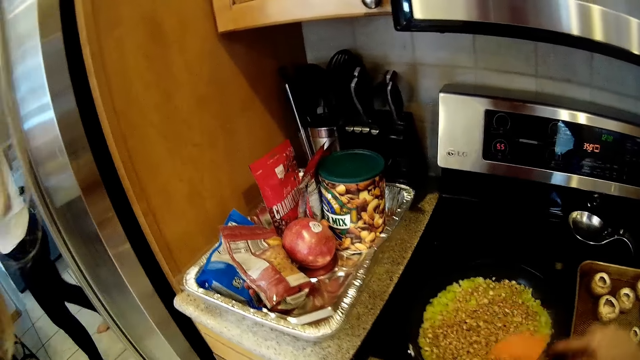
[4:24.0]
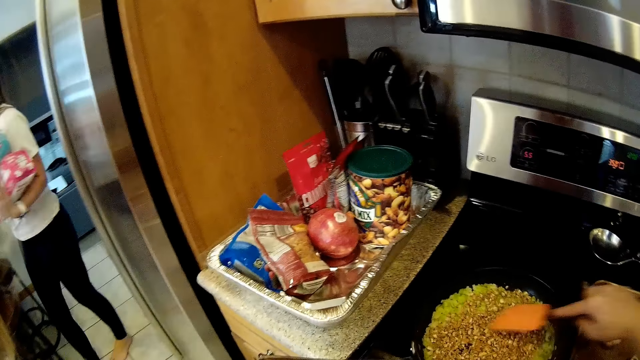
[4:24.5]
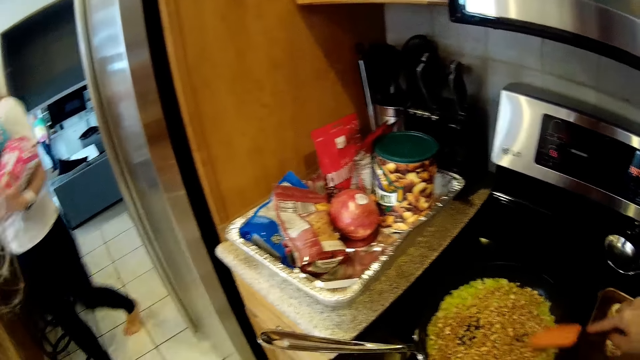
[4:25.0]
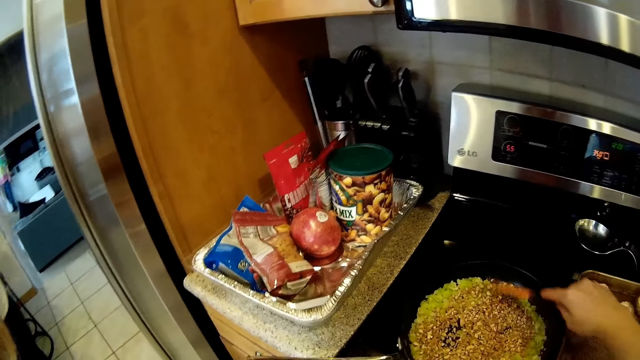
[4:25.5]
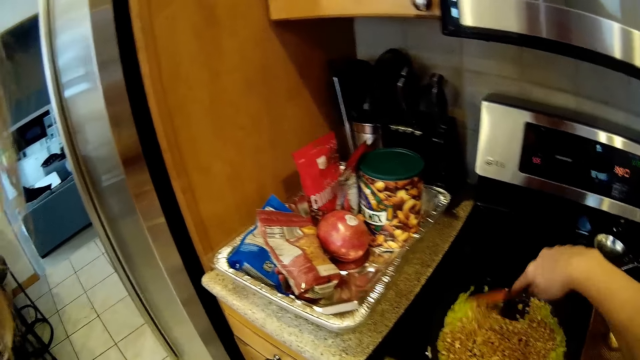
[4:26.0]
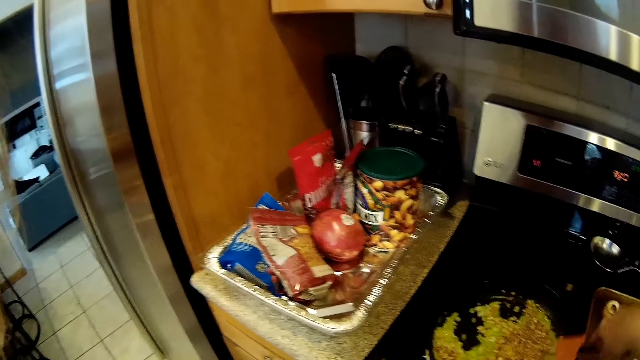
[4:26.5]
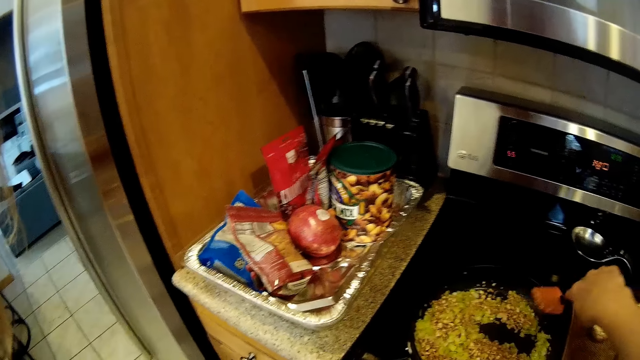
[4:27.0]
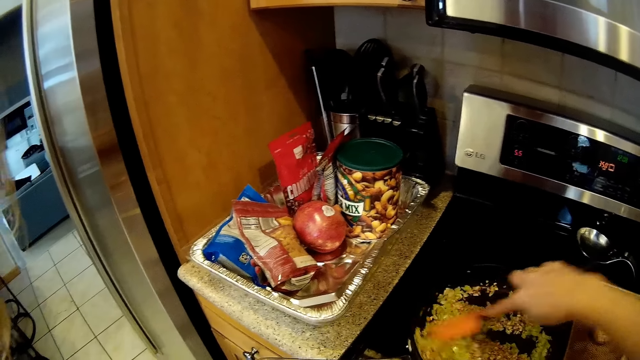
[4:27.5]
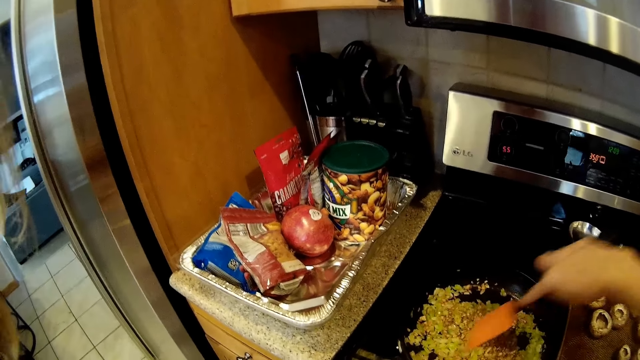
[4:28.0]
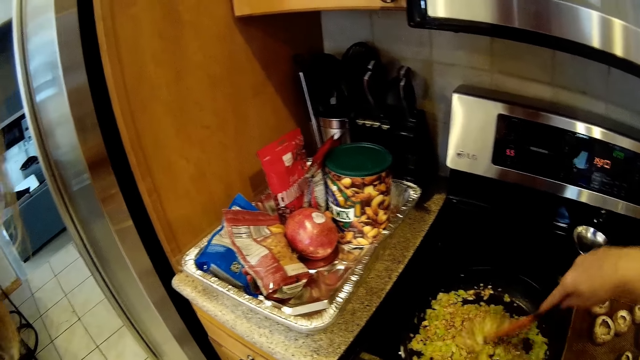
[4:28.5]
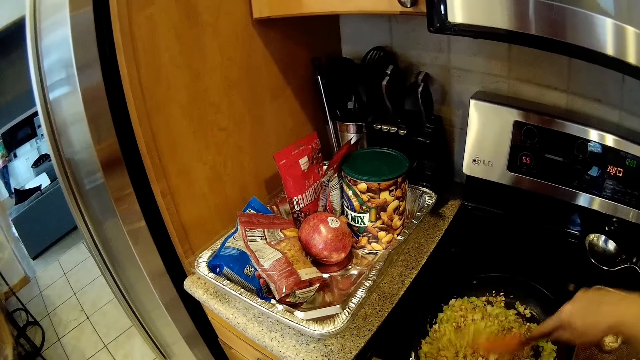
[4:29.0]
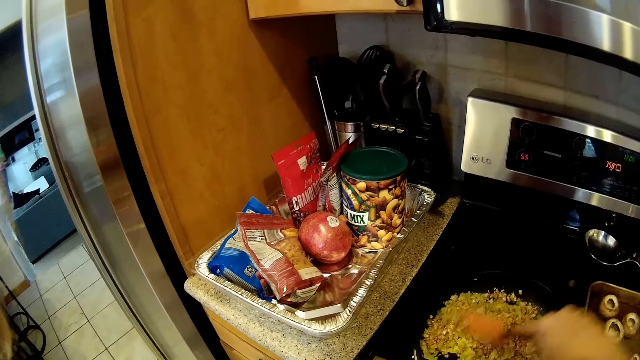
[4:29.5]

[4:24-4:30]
A woman walks into the kitchen with packs of tissue in both hands.

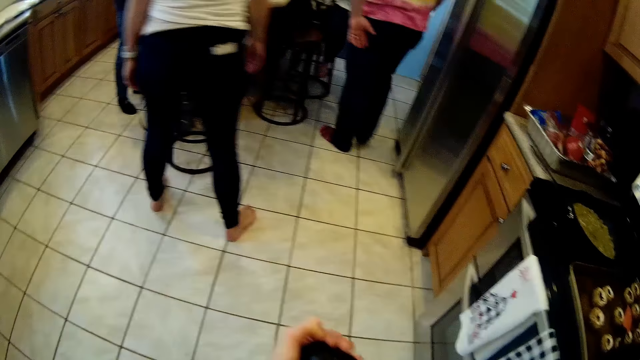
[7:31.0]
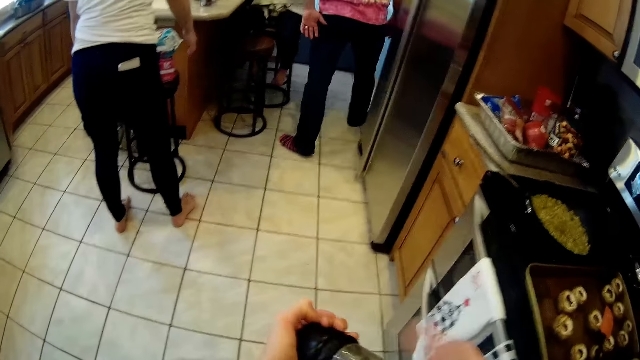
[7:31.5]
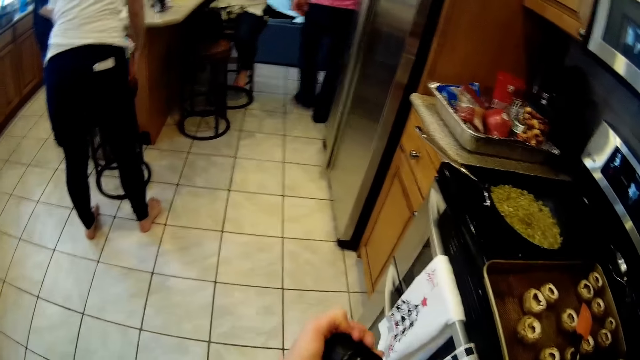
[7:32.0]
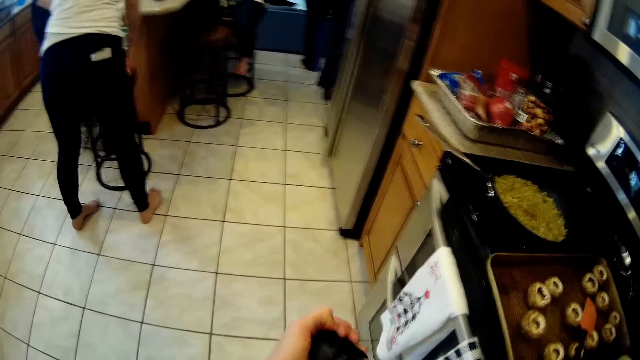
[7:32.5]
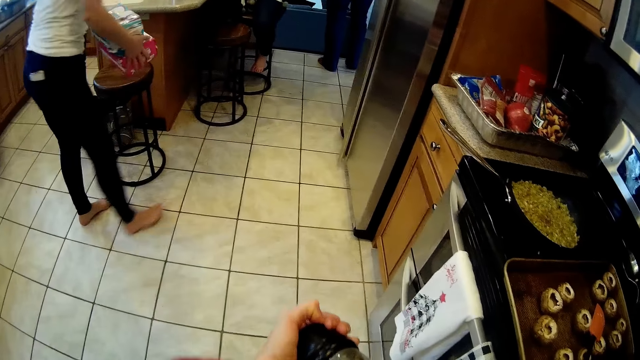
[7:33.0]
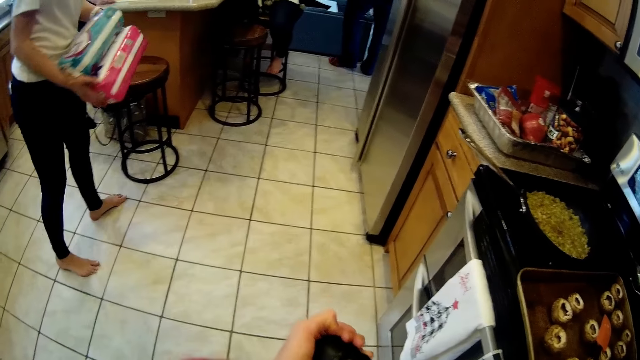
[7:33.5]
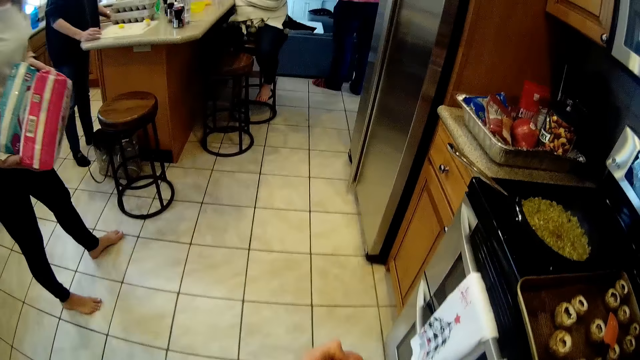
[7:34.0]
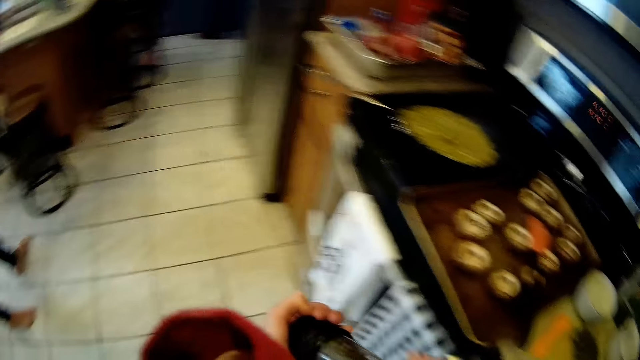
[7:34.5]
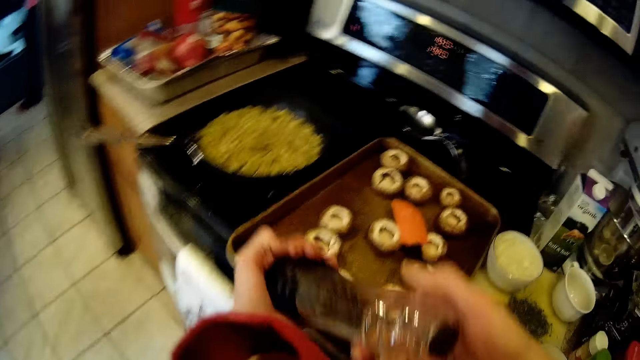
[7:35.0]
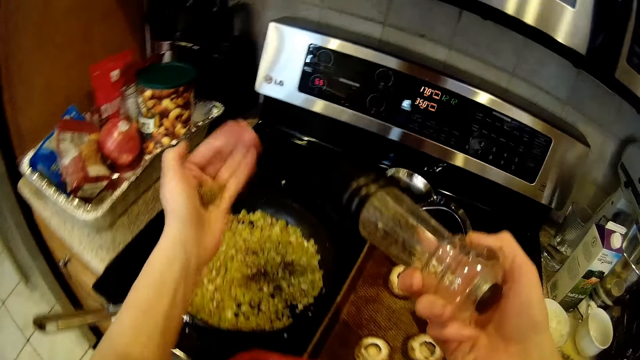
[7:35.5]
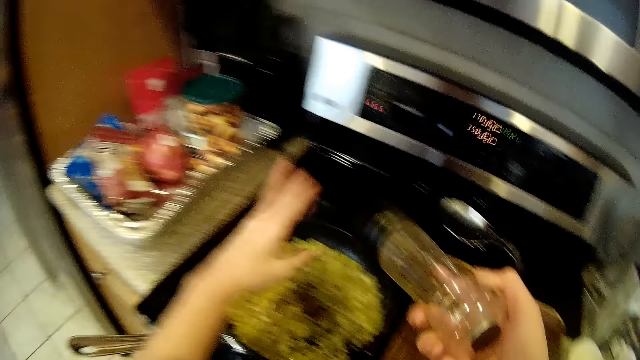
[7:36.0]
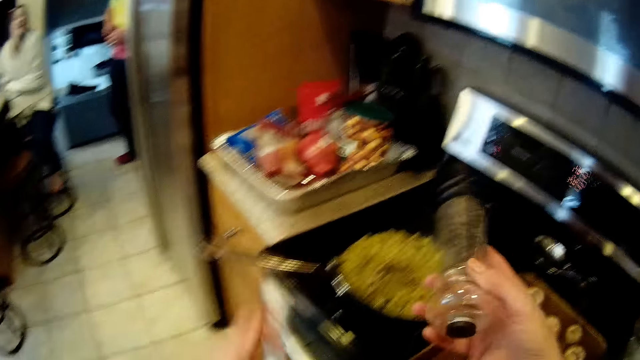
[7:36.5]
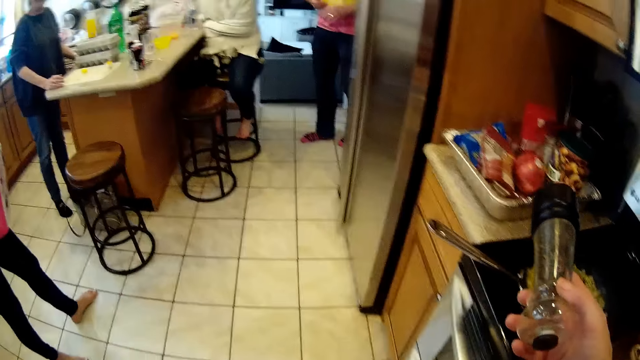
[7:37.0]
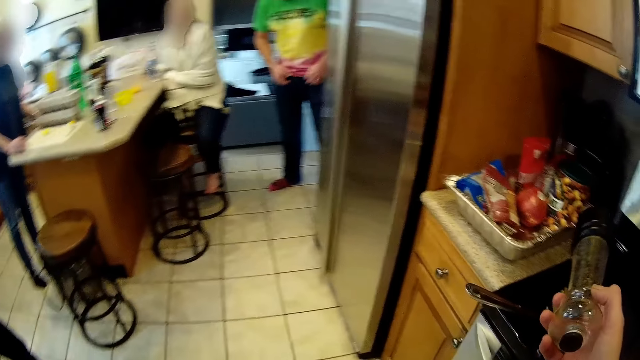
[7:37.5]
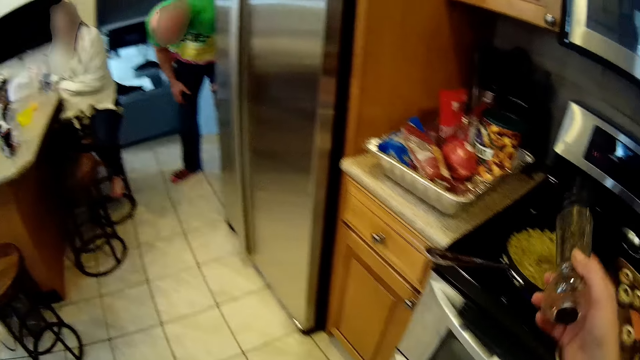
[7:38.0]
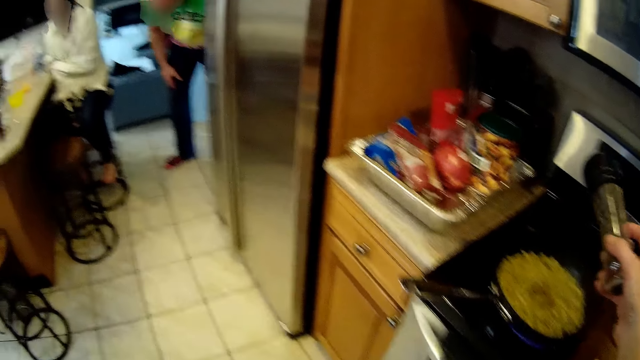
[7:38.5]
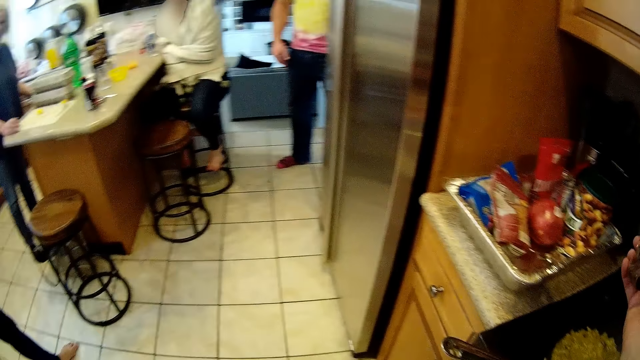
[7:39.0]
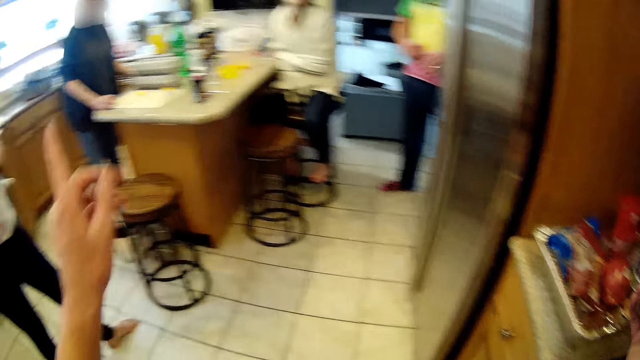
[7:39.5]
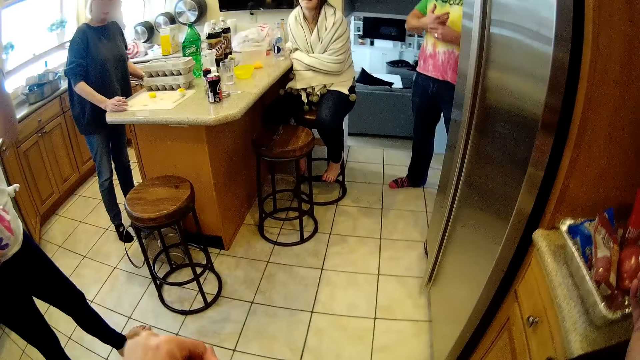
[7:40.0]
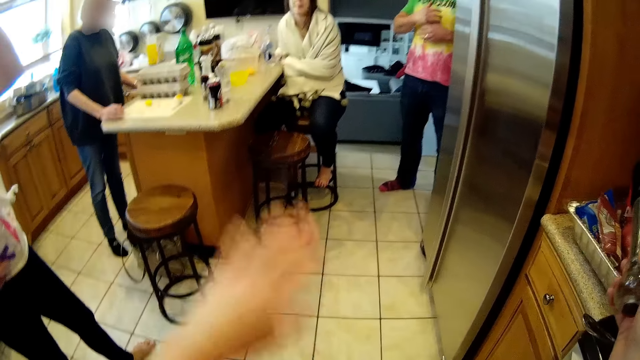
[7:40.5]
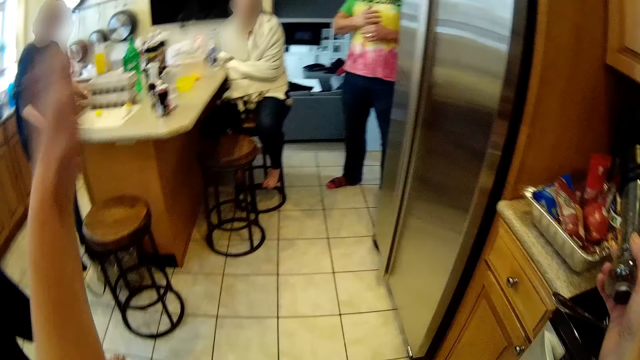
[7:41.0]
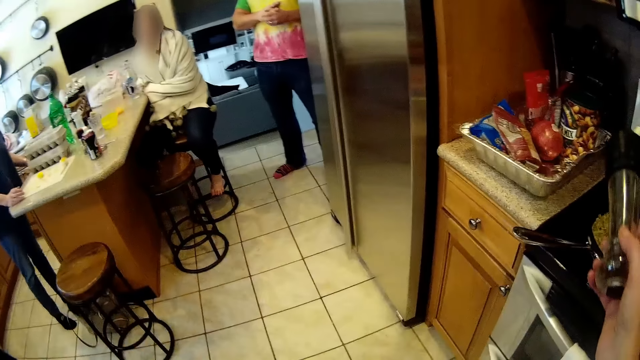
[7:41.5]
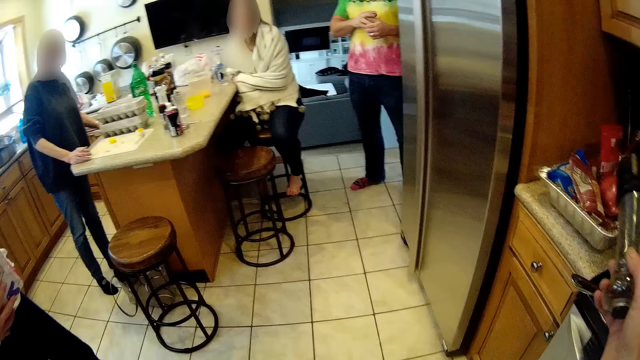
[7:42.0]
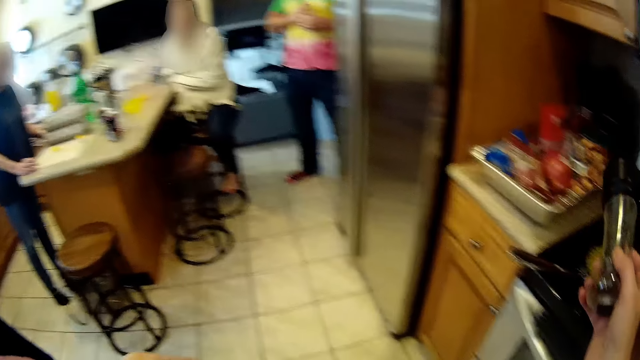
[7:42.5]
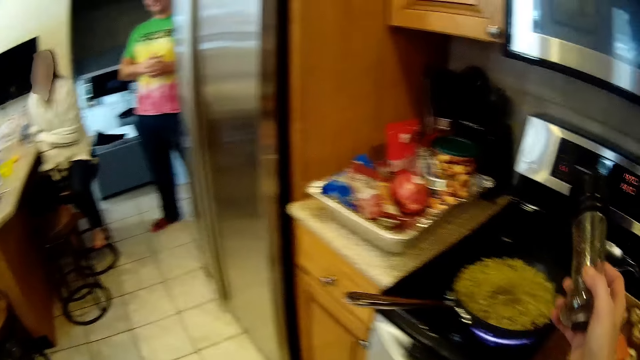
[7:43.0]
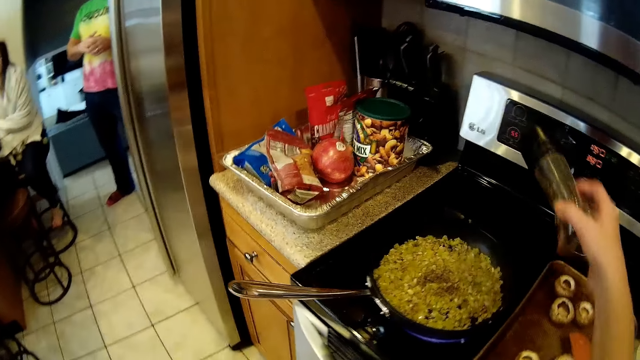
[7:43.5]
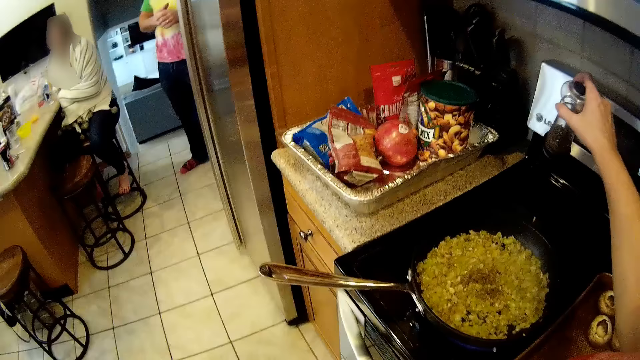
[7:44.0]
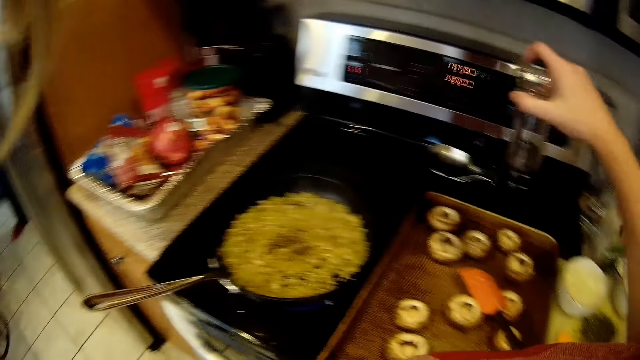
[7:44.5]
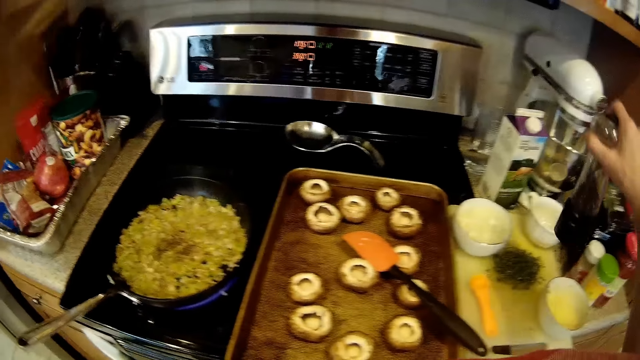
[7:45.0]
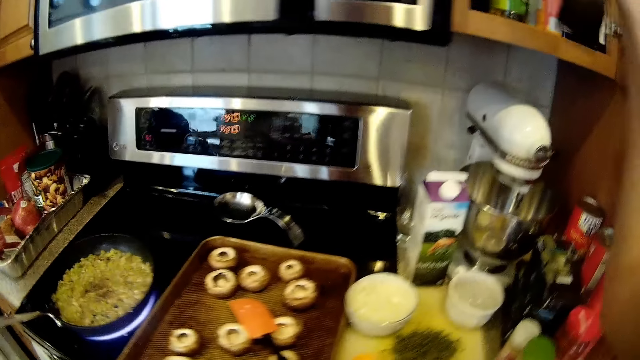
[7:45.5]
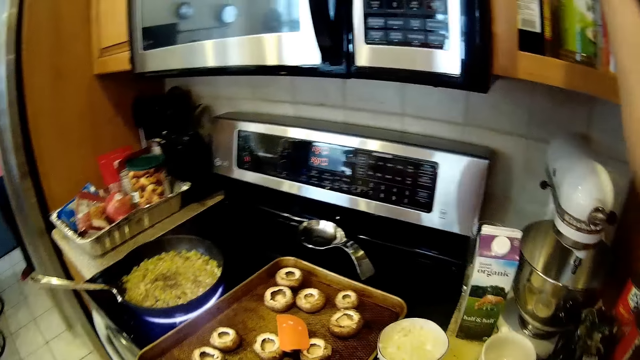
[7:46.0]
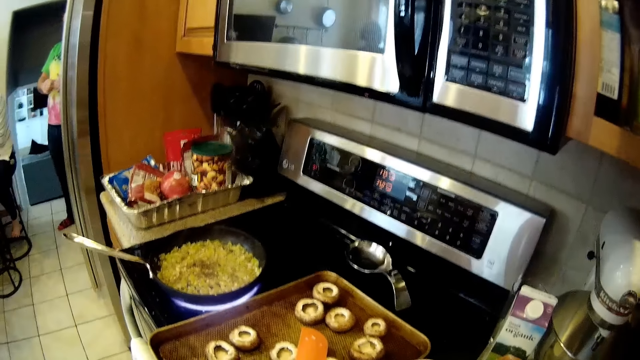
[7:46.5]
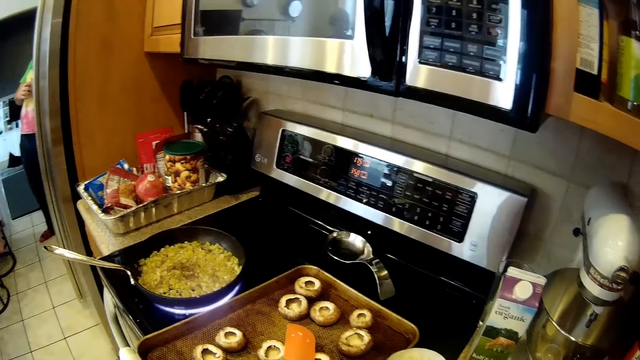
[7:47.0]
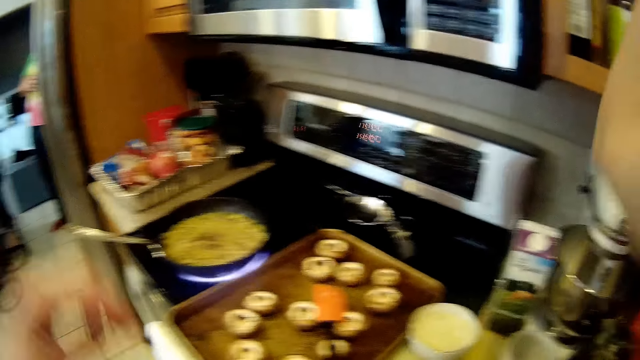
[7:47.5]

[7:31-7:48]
A lady picks up packets of something. The camera wearer pours the spice in her left hand into the frying pan on the gas cooker. She gestures out. She drops the spice inside the kitchen cabinet.
